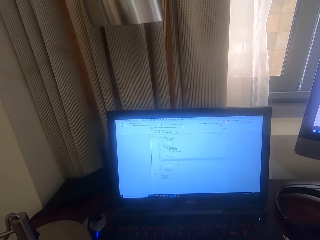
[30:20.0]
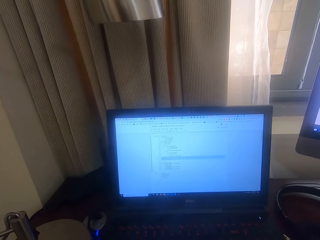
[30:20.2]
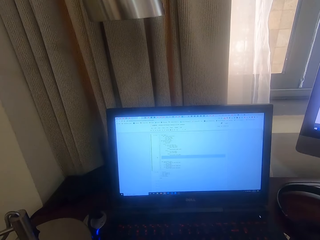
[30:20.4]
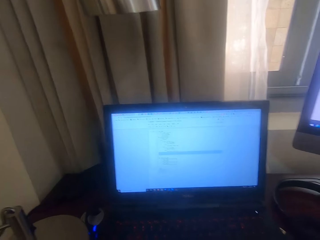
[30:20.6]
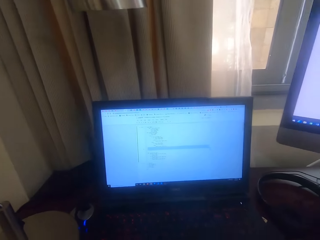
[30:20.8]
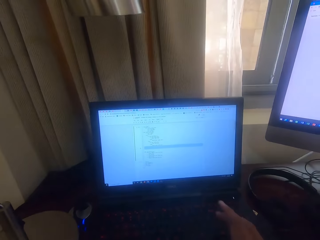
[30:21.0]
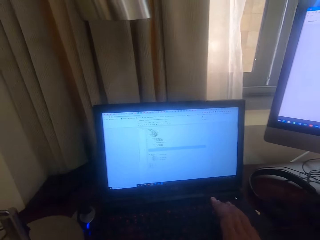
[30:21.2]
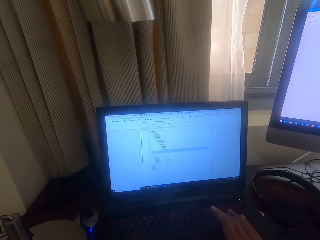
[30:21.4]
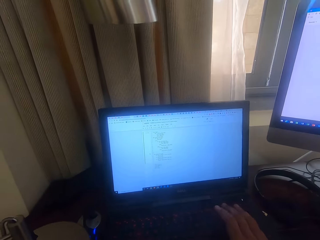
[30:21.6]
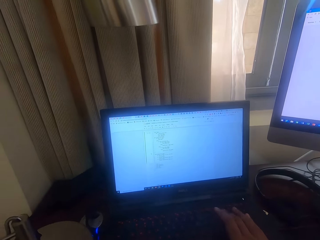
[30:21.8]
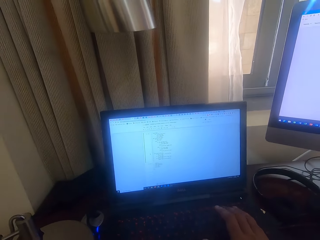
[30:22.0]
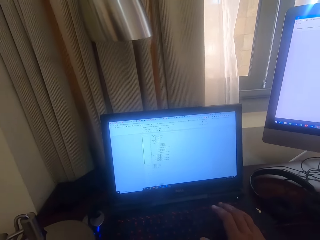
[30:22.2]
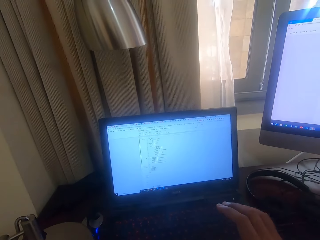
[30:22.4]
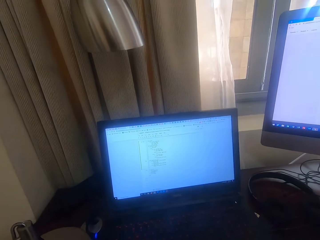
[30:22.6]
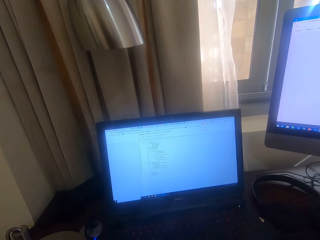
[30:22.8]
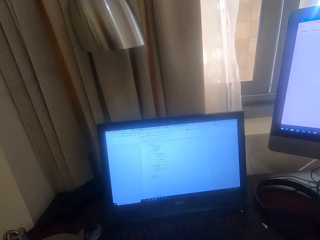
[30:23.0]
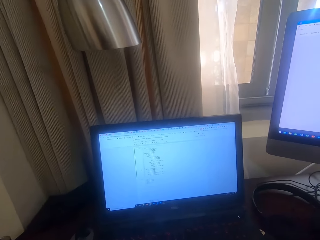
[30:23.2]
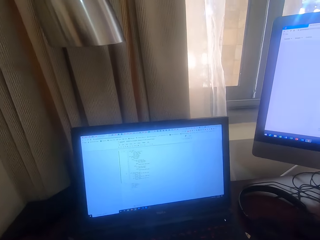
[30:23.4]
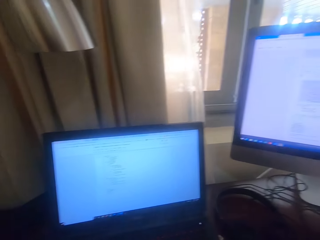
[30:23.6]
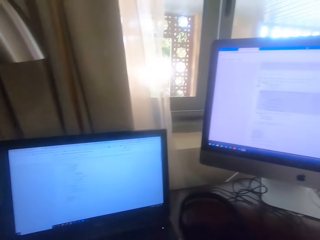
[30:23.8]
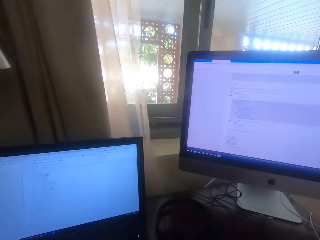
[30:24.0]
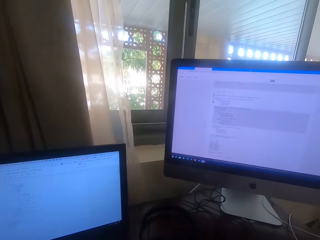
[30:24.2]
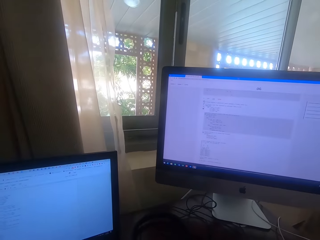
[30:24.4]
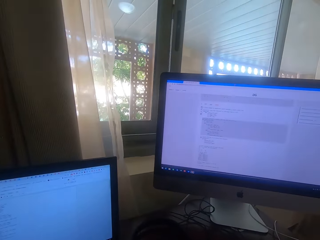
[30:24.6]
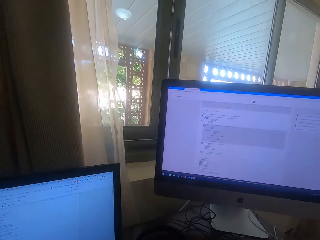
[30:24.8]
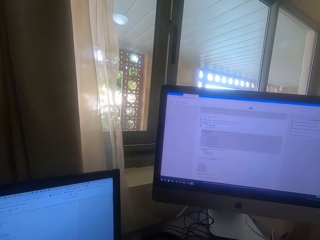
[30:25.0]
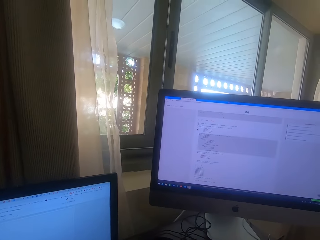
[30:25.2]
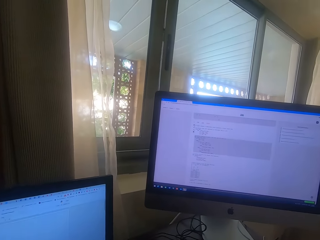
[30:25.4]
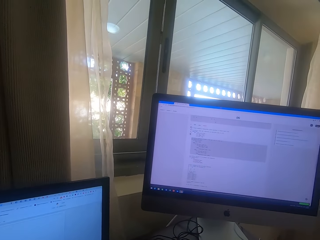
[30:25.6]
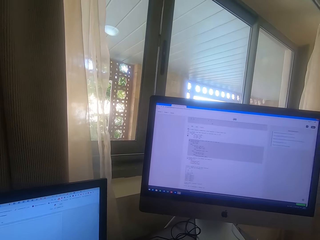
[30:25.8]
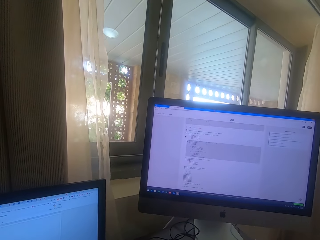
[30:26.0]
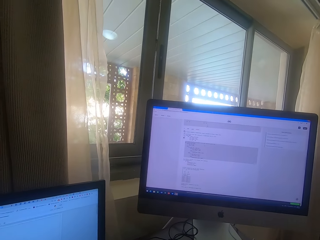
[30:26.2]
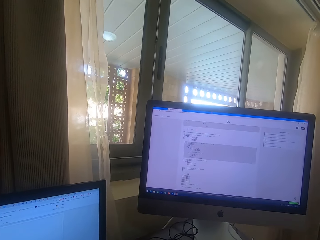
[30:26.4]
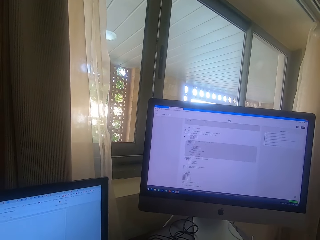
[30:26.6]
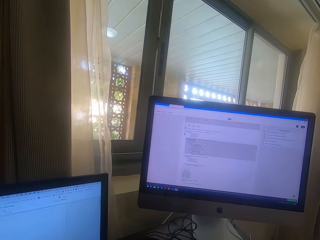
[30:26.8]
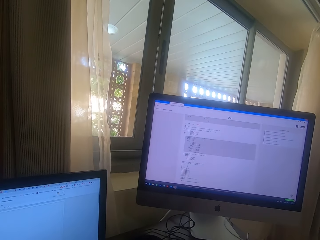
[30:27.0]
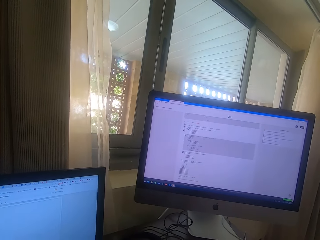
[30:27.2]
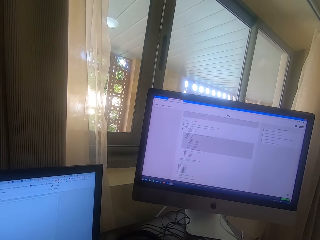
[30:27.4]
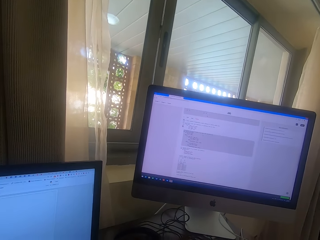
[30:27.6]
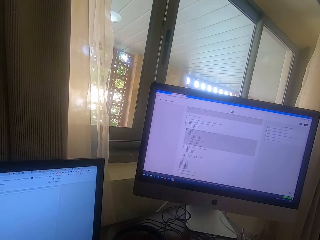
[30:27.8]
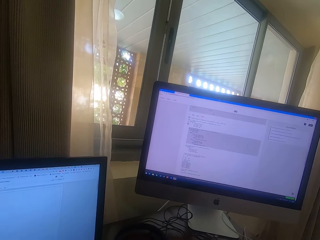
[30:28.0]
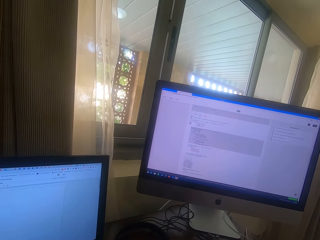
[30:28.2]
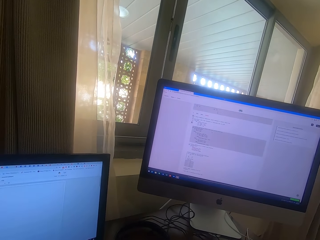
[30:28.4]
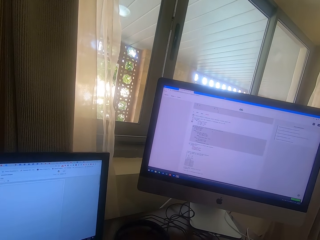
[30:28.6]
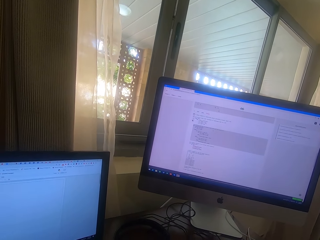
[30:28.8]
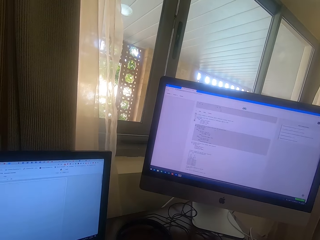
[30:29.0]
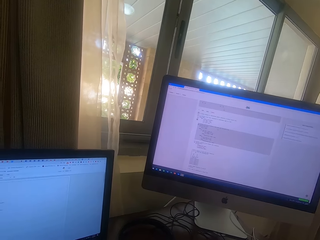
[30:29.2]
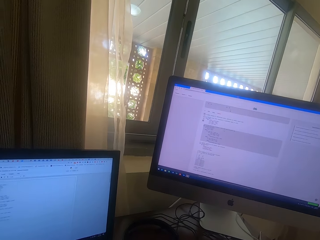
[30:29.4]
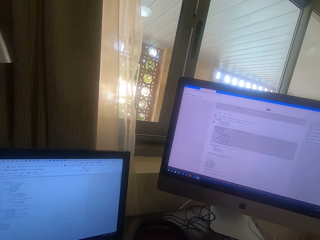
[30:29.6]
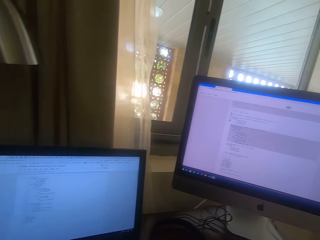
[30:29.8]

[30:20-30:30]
The camera wearer taps the keyboard. They type on the desktop keyboard. They move.

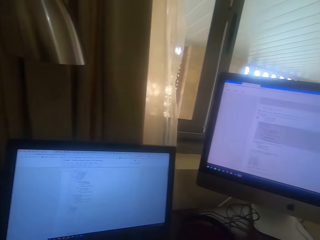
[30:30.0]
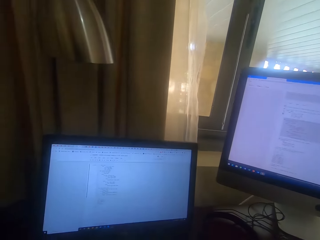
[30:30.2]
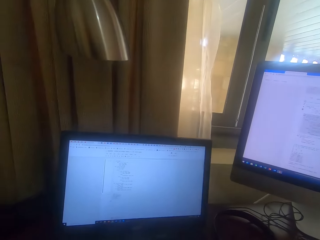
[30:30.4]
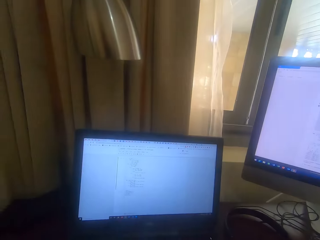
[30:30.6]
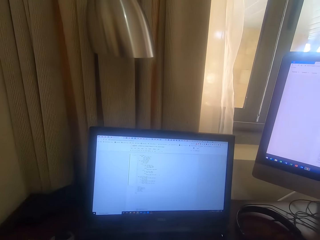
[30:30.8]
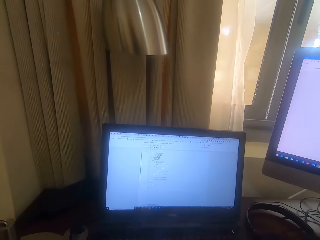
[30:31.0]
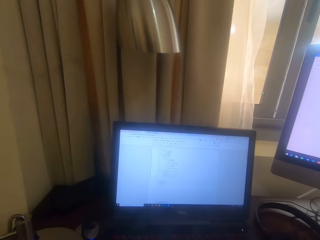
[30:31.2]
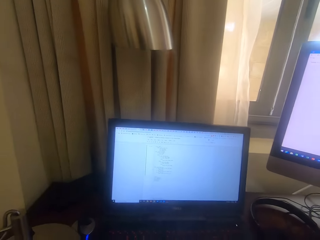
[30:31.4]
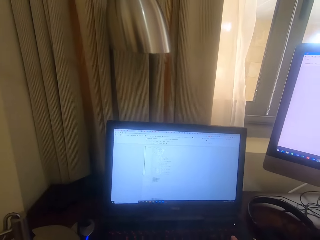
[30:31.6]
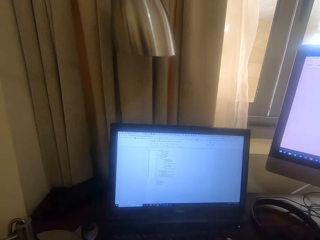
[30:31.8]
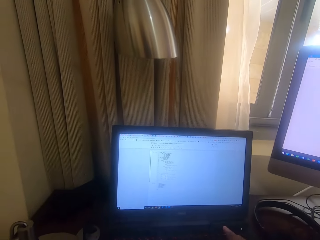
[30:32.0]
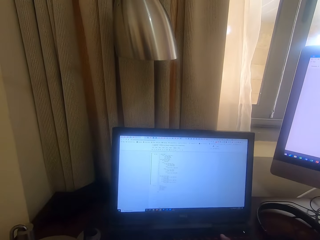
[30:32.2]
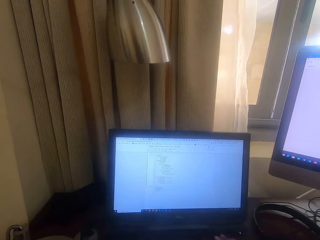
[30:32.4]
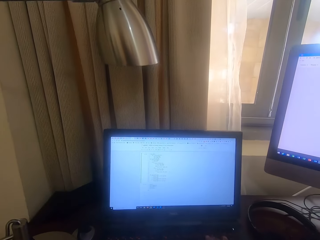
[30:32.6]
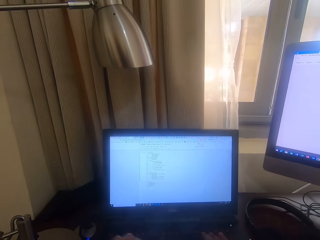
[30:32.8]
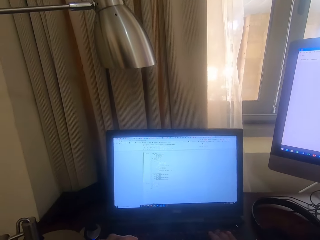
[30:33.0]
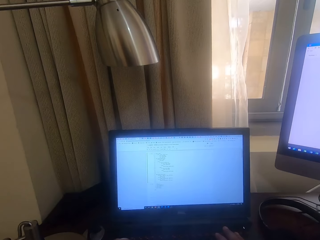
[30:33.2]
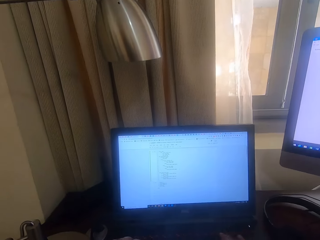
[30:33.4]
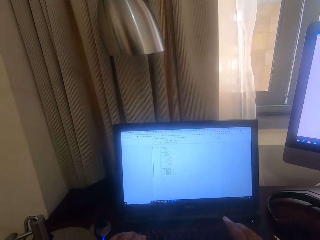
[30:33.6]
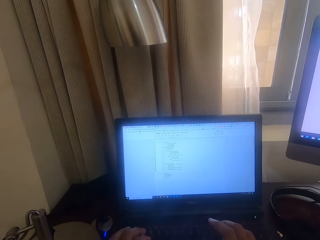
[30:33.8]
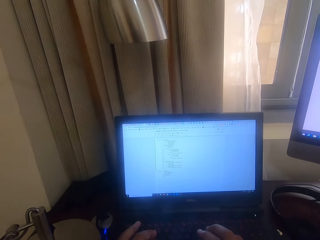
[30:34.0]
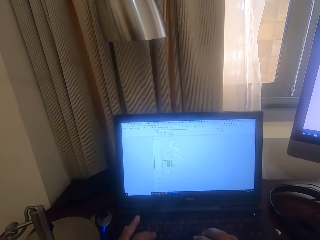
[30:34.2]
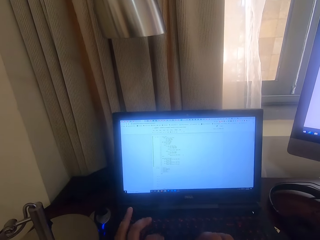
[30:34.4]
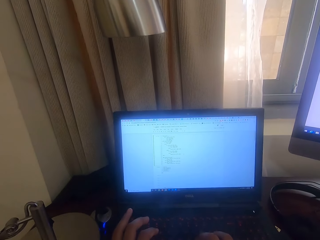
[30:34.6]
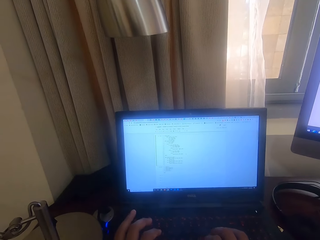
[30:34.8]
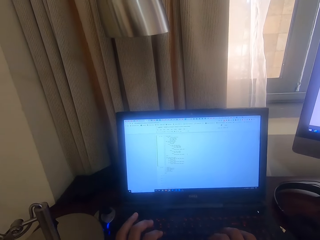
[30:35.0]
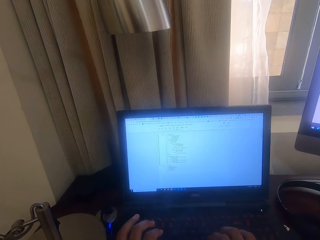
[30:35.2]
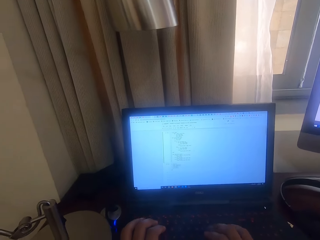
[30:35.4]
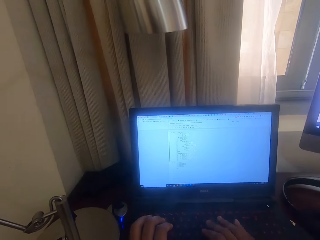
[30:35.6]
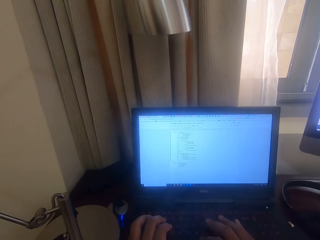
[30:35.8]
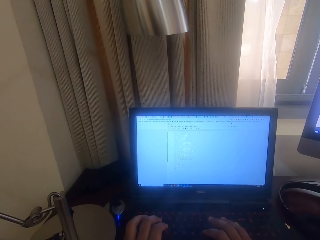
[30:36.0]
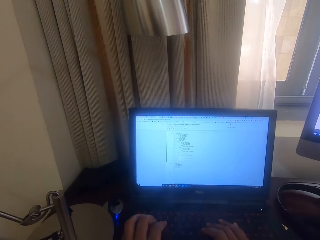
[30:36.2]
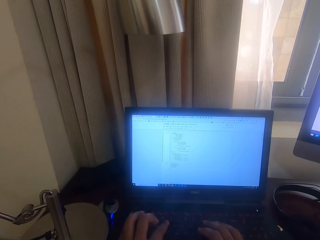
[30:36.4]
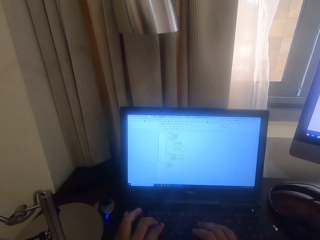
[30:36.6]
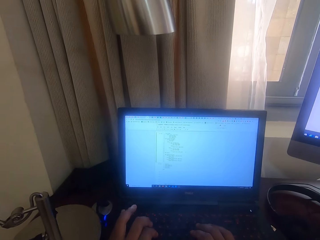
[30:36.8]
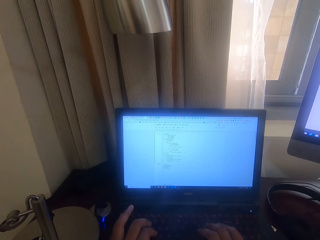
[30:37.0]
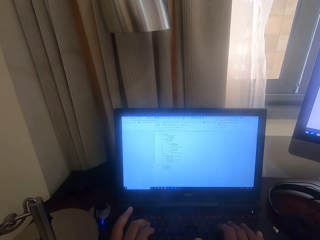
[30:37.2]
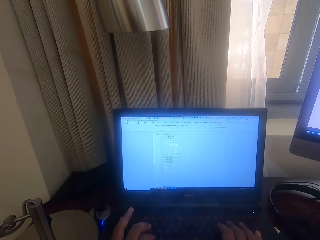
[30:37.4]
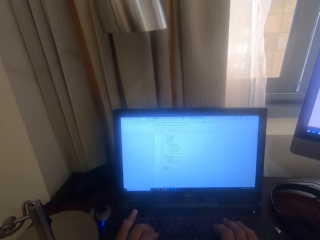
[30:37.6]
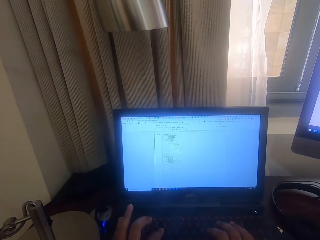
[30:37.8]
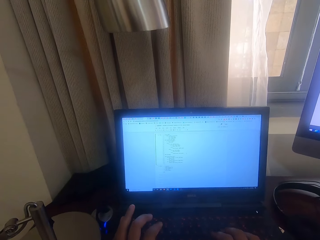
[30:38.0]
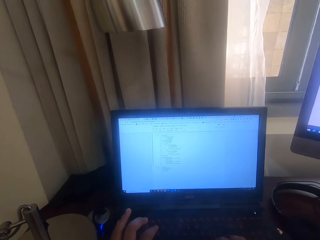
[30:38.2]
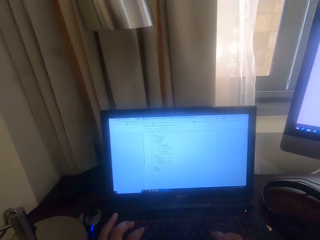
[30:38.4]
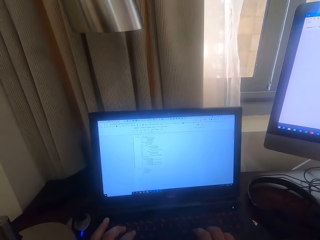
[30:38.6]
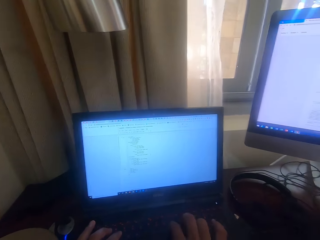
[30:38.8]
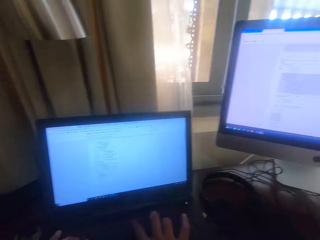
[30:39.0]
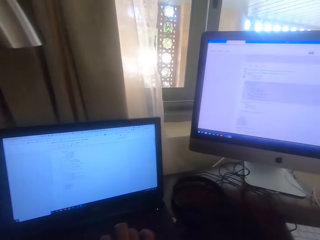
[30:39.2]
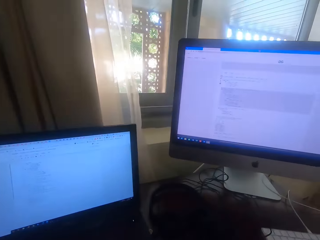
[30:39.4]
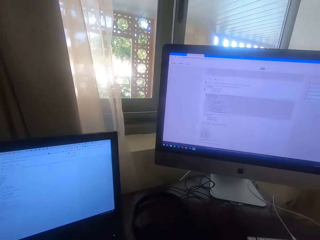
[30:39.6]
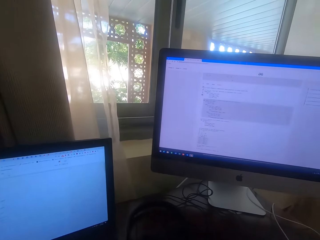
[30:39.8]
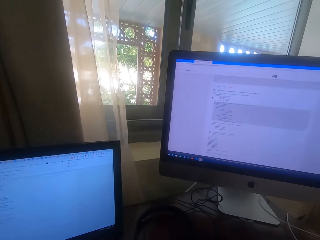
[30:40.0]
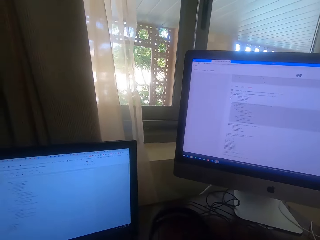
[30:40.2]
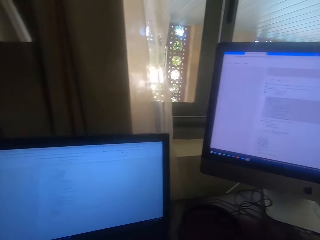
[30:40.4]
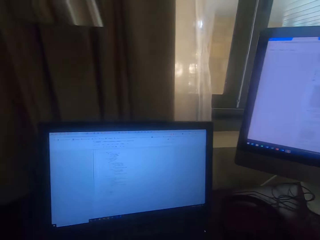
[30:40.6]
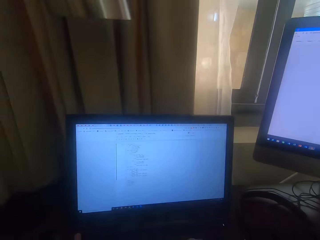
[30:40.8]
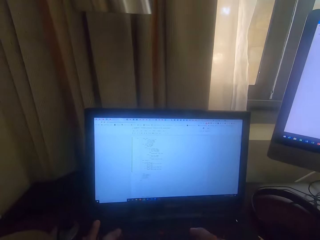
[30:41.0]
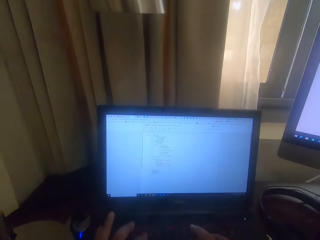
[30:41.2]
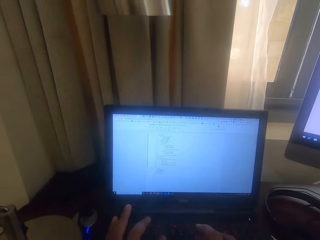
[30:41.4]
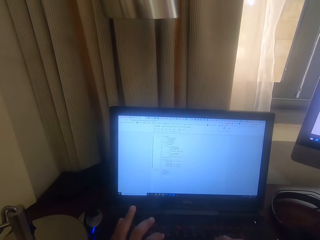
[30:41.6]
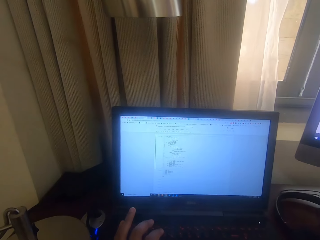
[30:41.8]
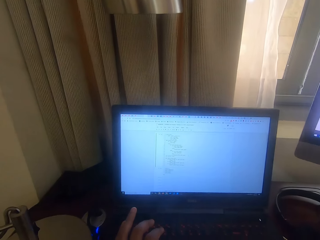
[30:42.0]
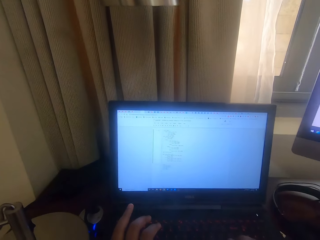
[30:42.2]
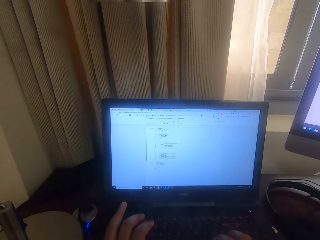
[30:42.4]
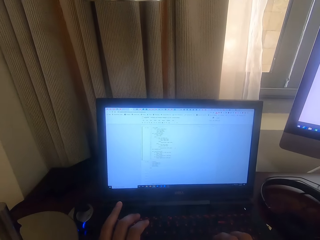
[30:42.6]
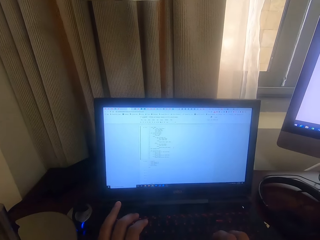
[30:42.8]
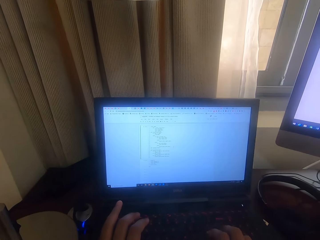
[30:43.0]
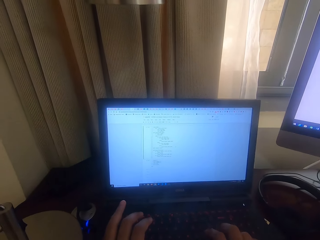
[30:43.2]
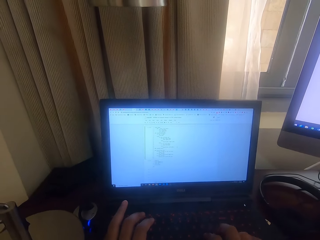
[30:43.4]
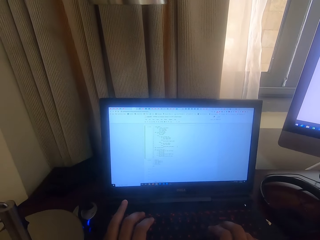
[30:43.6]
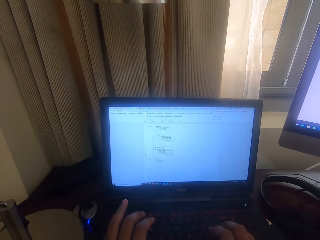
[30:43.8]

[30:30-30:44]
The camera wearer taps the keyboard. They tap the keyboard again. They move.
